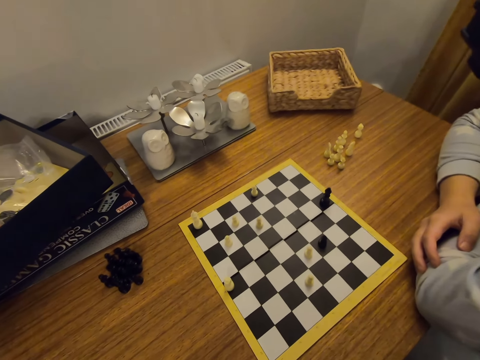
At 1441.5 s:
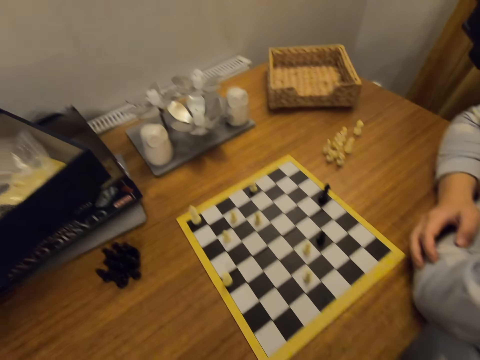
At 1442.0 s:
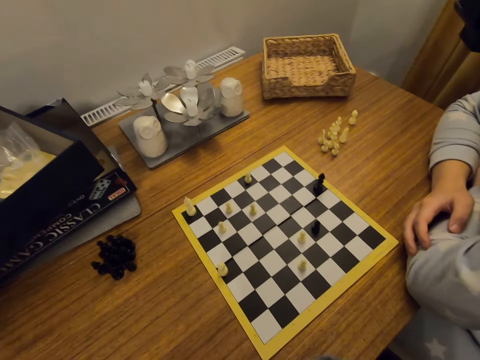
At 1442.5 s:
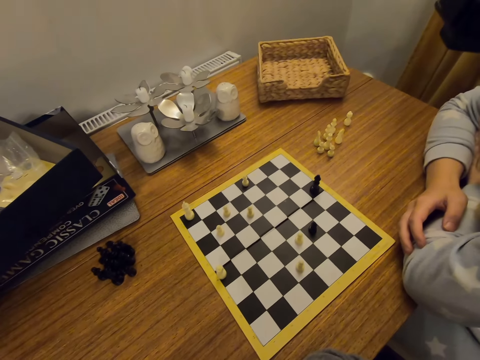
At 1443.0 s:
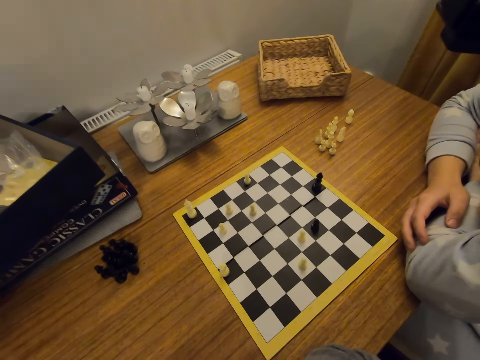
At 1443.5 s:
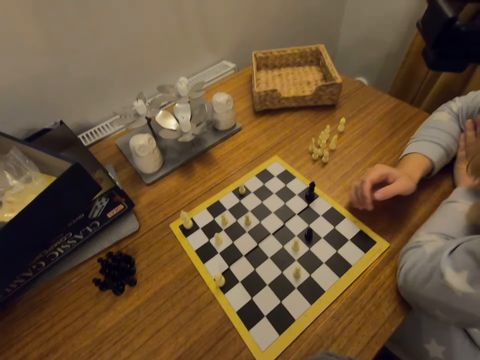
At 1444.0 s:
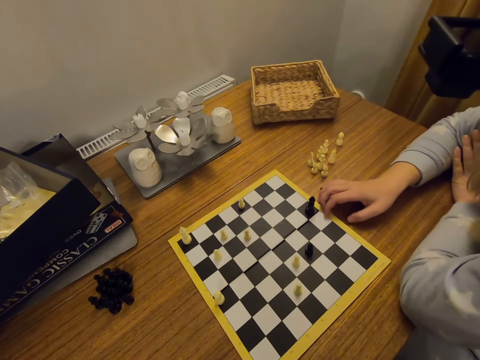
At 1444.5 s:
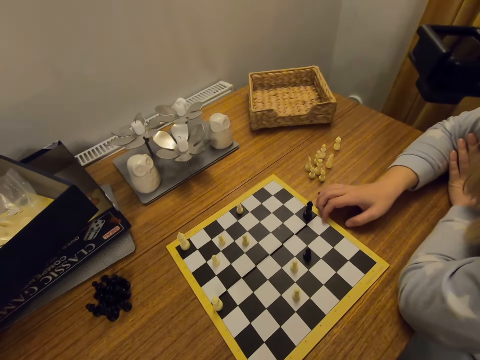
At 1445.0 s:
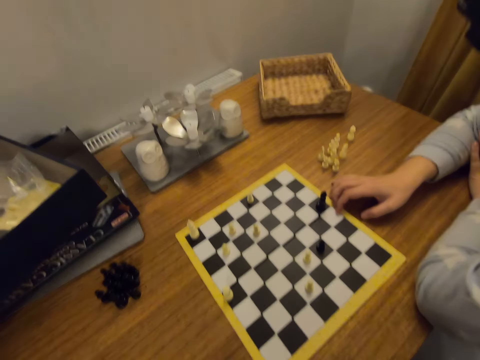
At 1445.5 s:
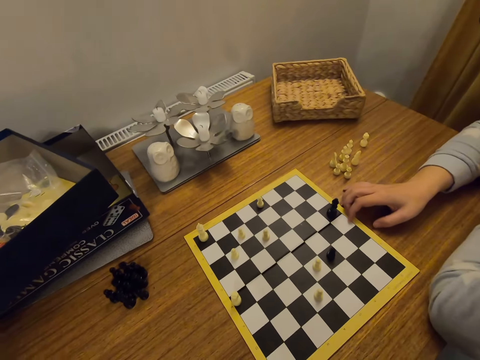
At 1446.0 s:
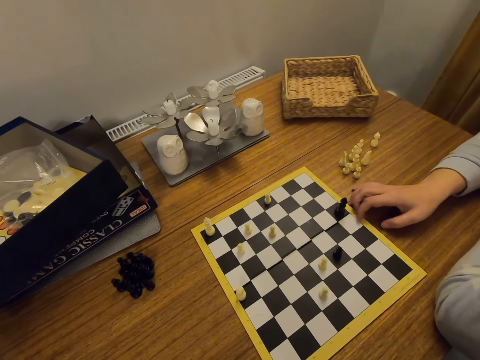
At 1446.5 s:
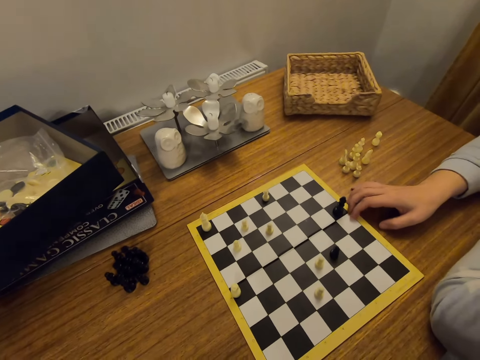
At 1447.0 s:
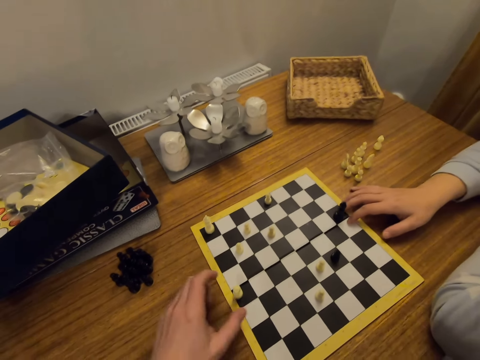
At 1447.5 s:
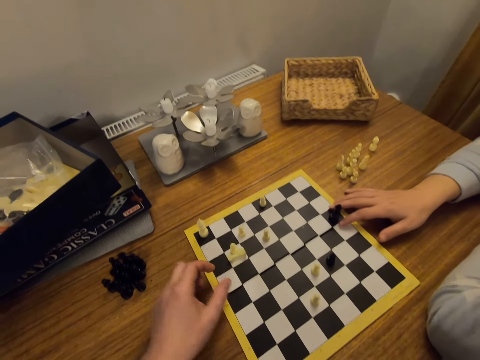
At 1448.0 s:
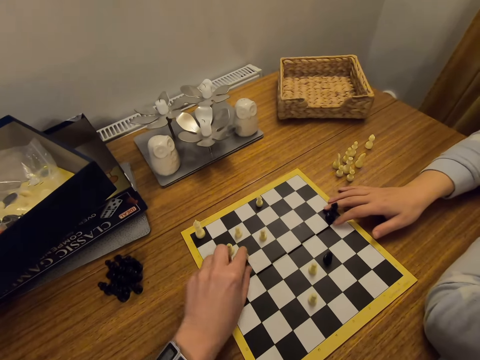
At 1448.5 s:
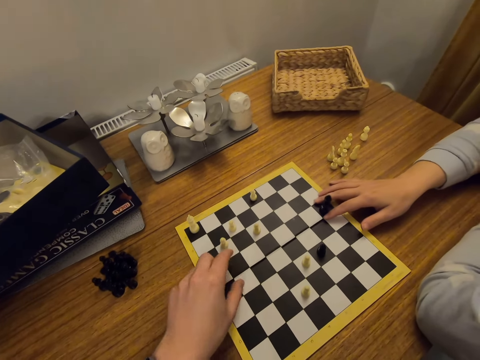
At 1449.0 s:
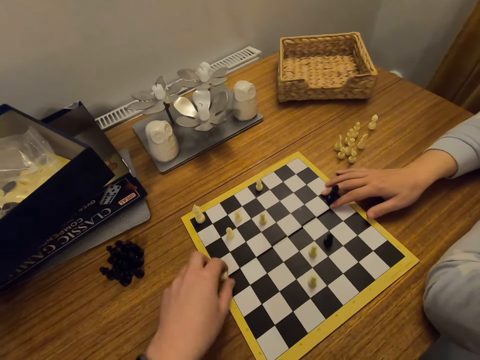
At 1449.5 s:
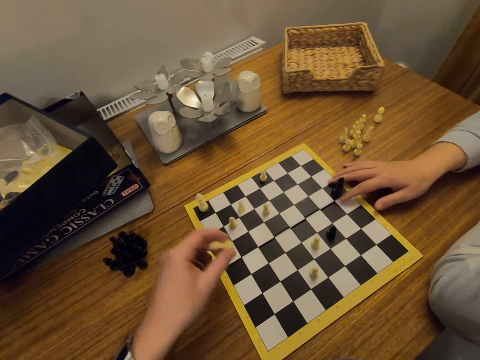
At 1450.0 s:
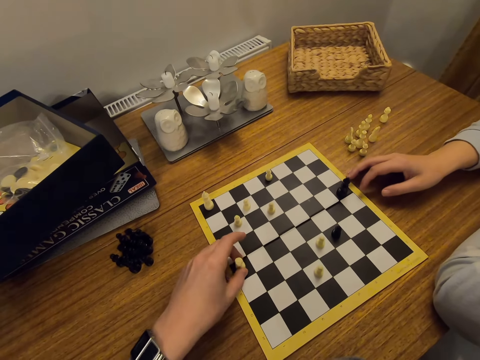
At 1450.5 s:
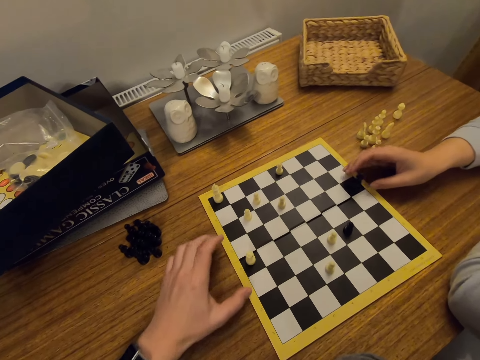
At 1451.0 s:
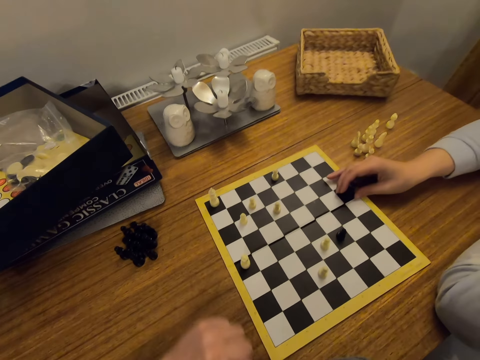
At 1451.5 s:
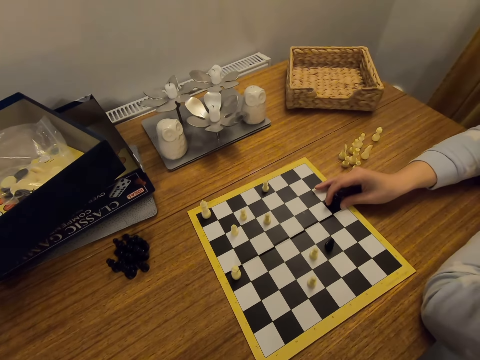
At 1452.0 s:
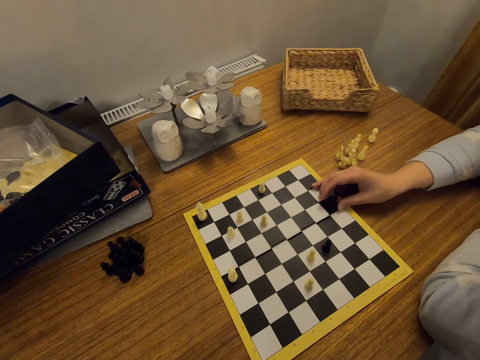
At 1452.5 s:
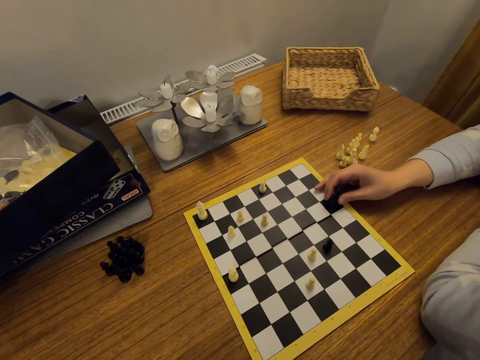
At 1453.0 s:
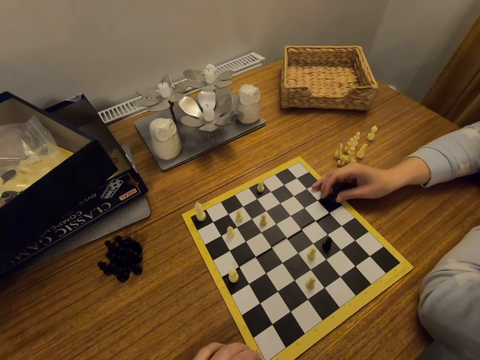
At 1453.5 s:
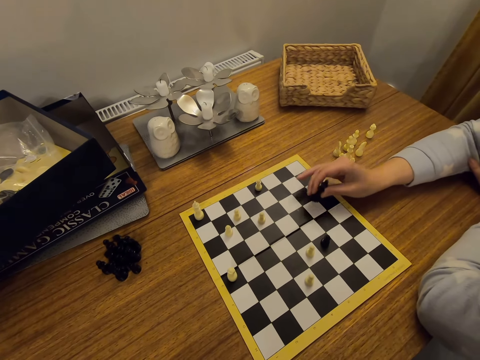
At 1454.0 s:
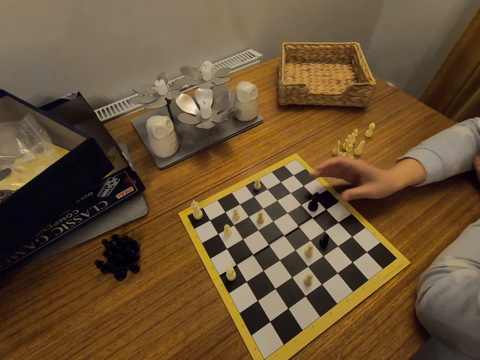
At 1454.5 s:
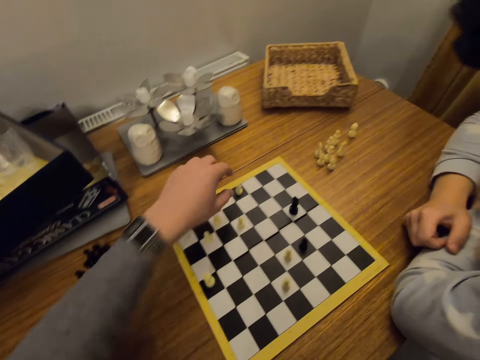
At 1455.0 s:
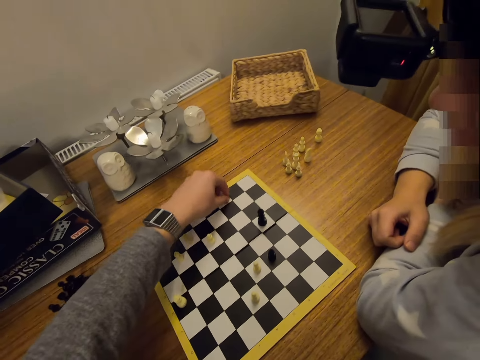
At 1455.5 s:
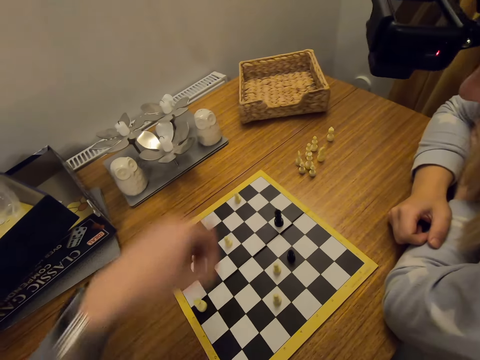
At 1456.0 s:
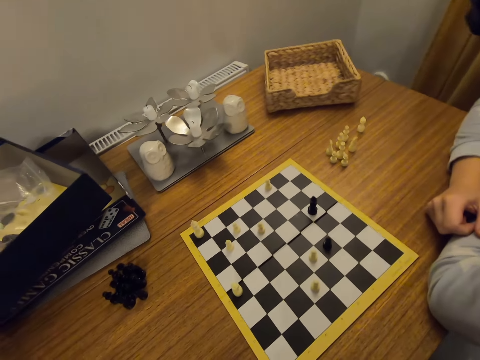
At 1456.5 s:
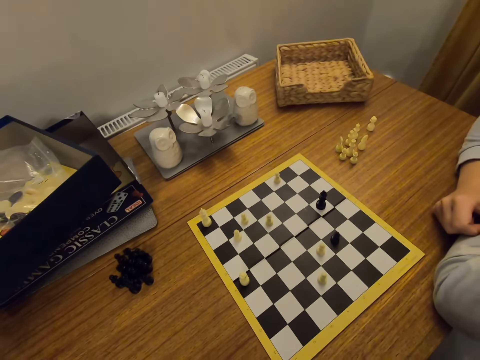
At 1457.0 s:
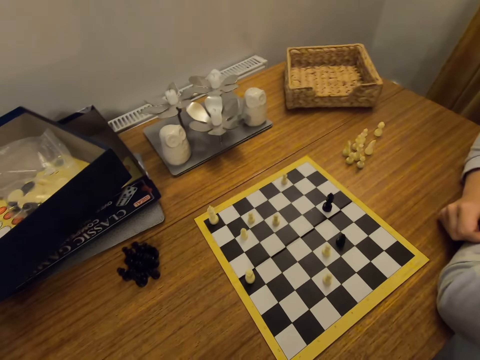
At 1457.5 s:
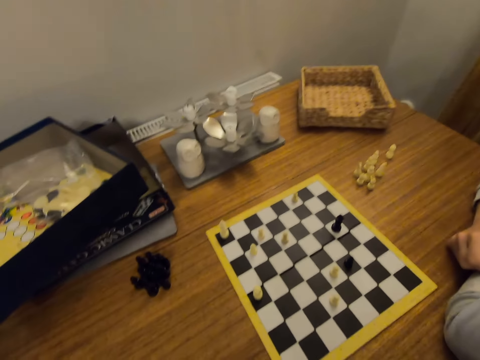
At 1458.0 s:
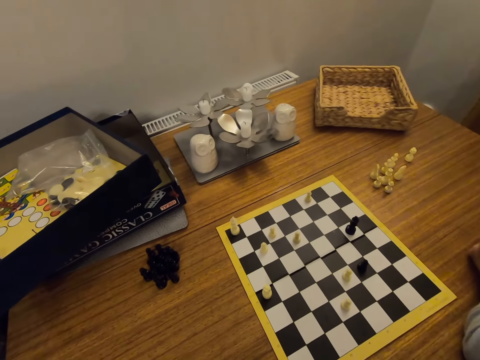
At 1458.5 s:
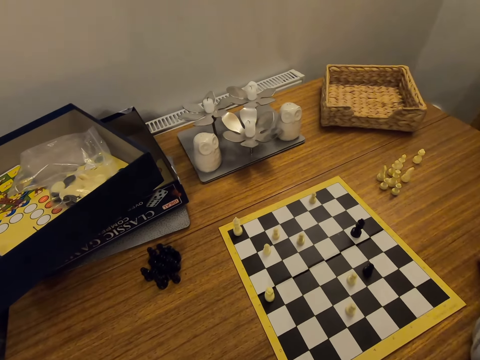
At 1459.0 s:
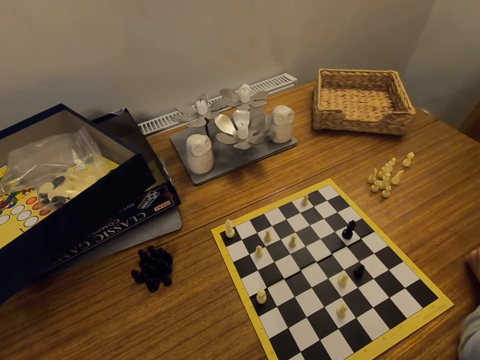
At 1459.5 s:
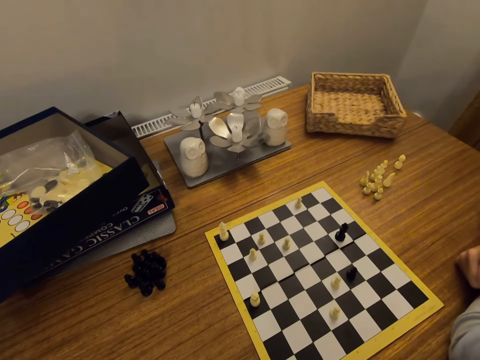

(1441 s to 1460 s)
A person puts a hand on the board. The camera wearer turns a chess piece on the board. The person moves a chess piece on the board and plays chess. The camera wearer moves a chess piece on the board. The person looks around.

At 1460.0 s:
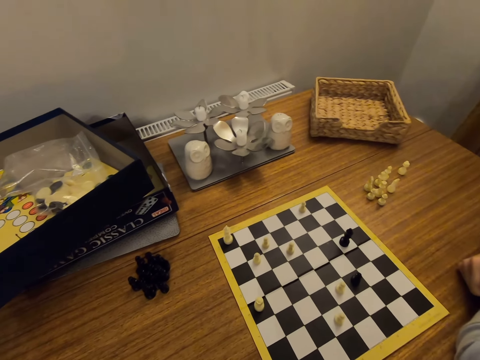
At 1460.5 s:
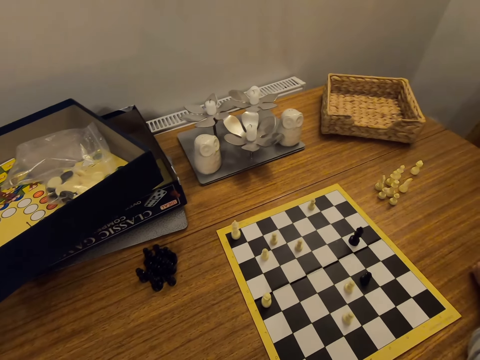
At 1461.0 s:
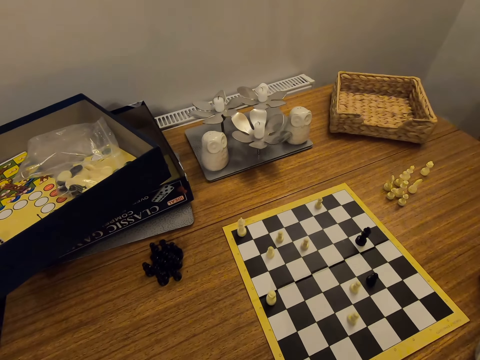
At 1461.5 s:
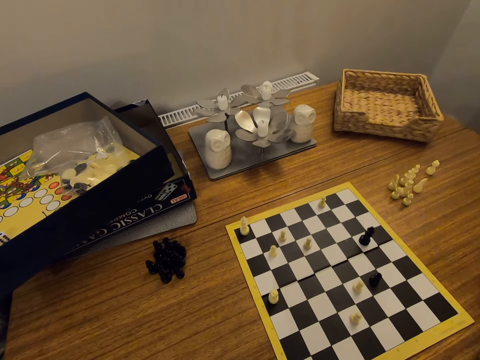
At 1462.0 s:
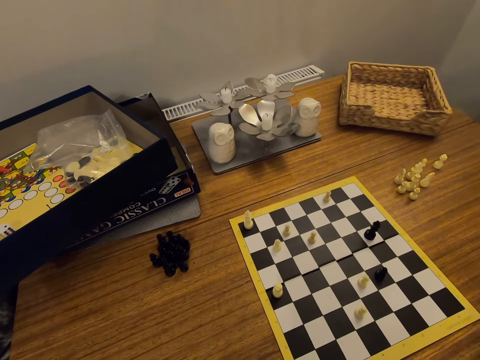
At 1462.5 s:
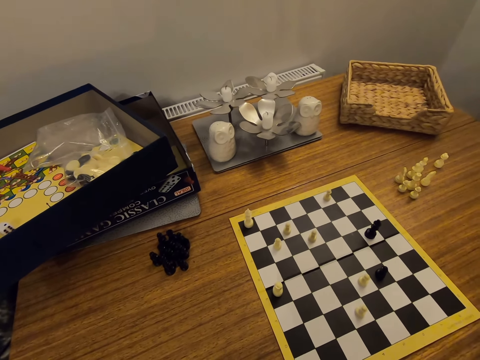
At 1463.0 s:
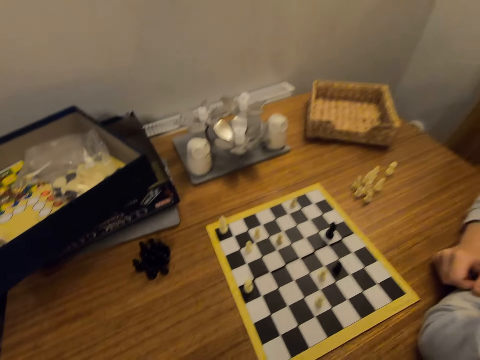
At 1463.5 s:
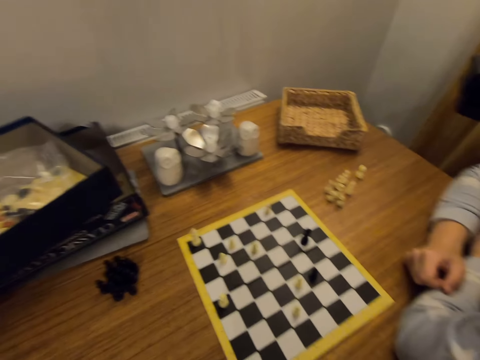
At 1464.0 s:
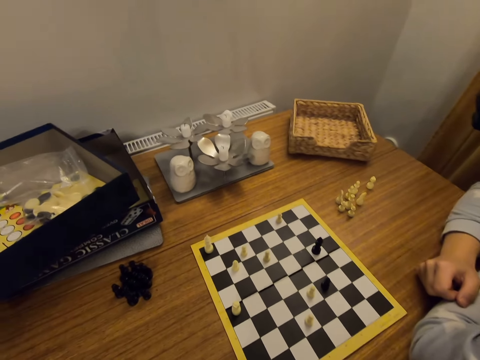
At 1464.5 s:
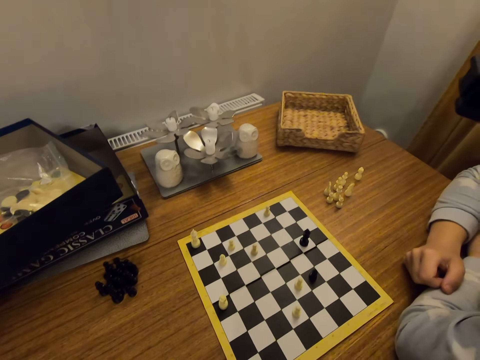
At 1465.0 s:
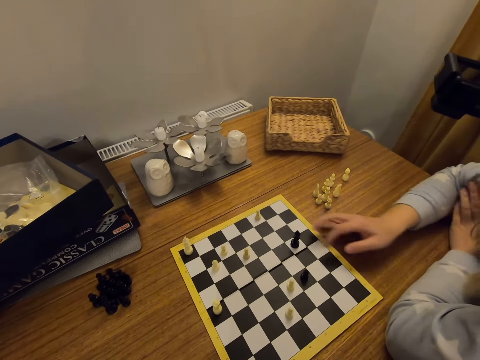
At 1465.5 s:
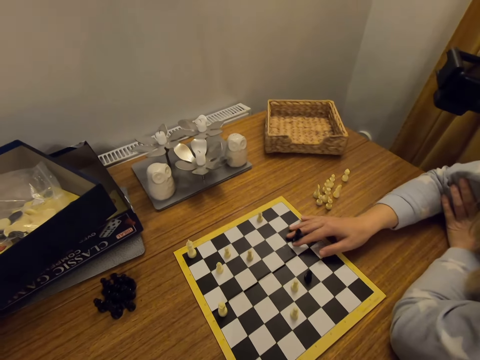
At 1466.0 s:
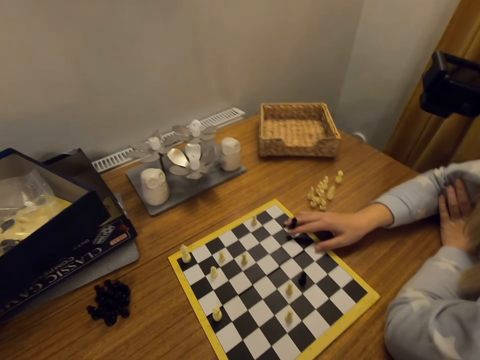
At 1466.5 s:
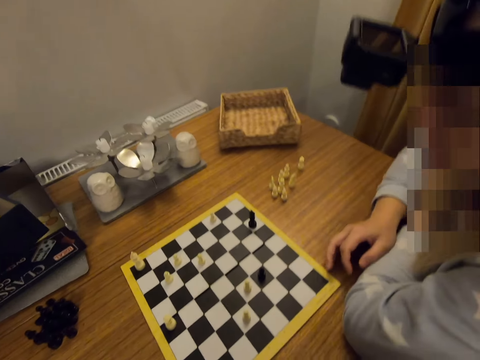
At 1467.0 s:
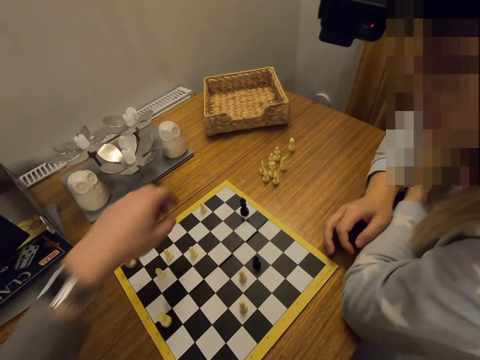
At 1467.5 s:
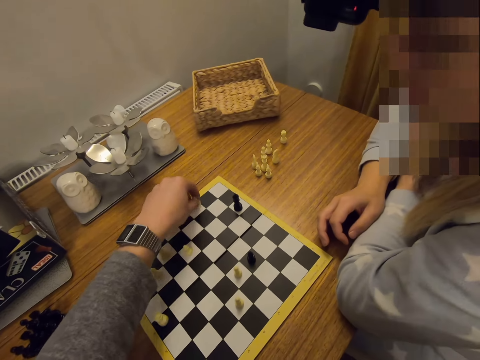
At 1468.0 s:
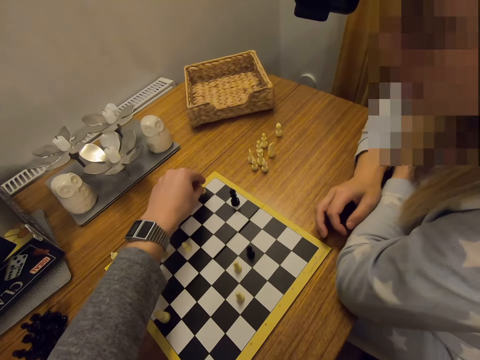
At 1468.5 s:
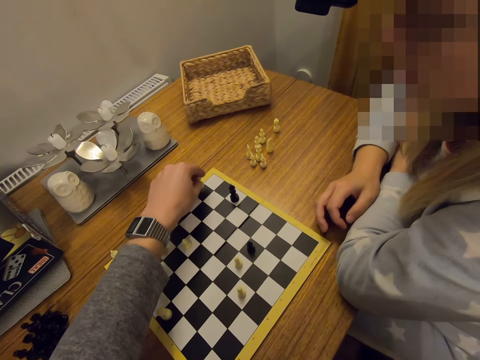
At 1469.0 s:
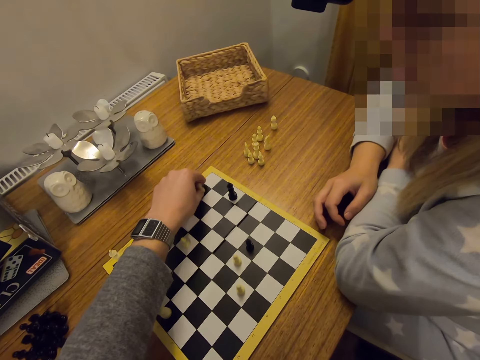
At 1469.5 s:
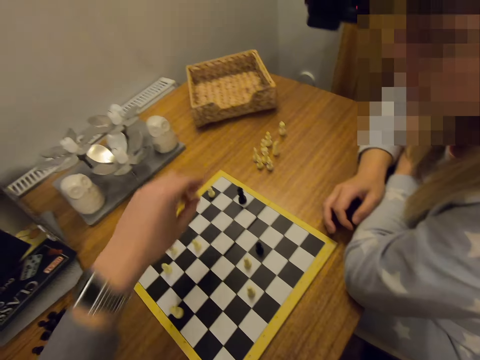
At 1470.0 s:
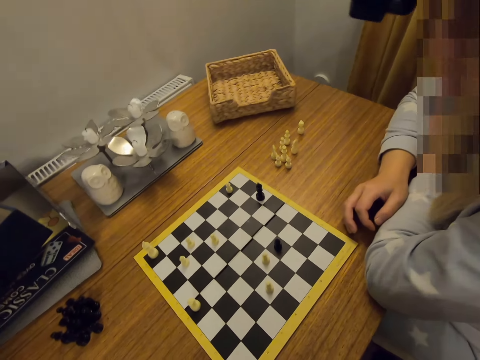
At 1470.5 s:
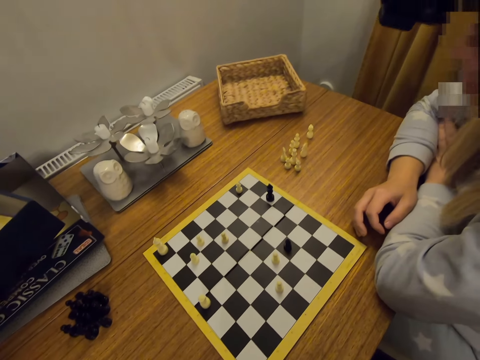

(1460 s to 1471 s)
A person moves a chess piece on a board. The camera wearer moves a chess piece on the board.
